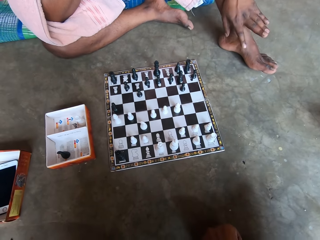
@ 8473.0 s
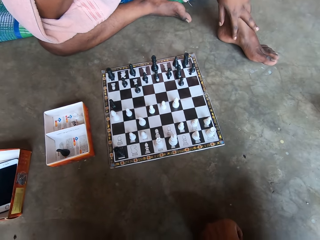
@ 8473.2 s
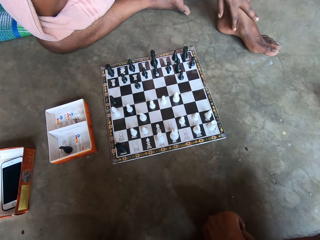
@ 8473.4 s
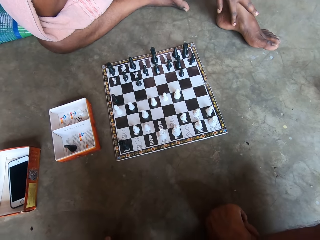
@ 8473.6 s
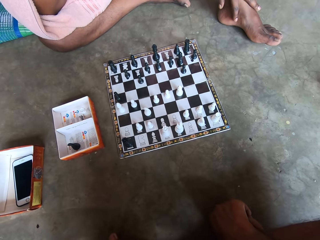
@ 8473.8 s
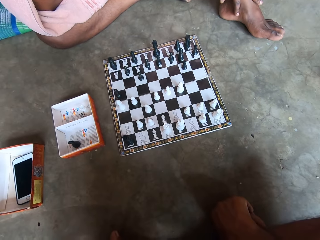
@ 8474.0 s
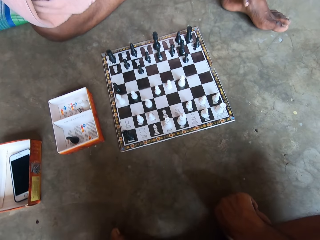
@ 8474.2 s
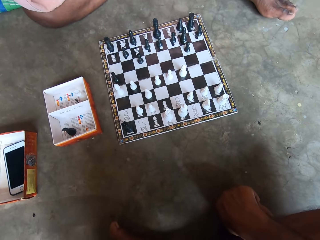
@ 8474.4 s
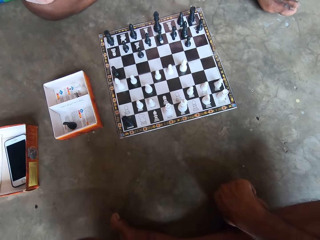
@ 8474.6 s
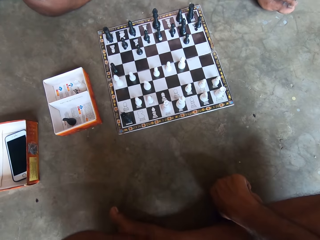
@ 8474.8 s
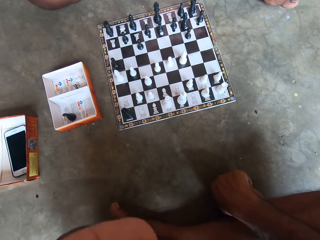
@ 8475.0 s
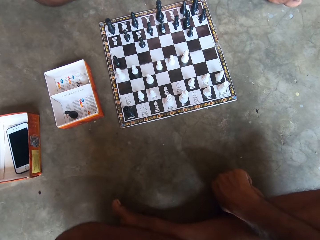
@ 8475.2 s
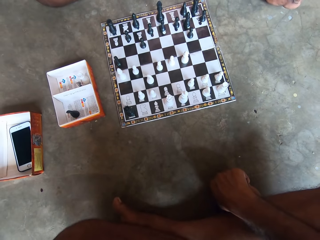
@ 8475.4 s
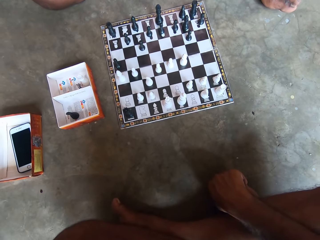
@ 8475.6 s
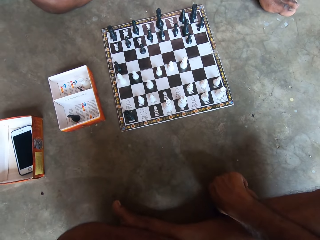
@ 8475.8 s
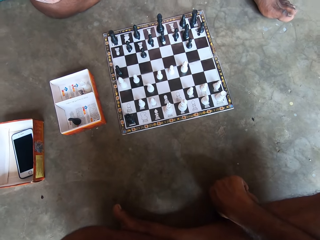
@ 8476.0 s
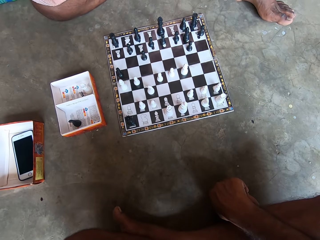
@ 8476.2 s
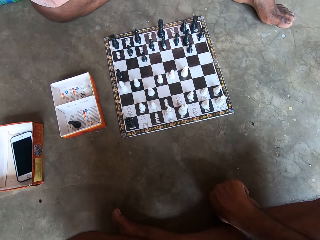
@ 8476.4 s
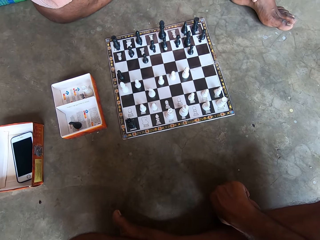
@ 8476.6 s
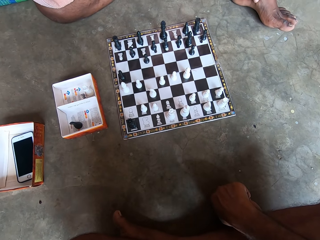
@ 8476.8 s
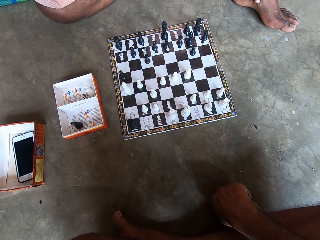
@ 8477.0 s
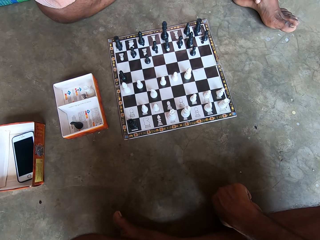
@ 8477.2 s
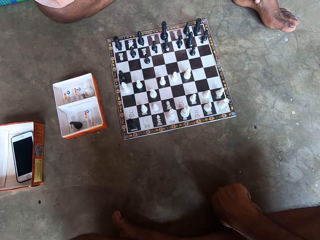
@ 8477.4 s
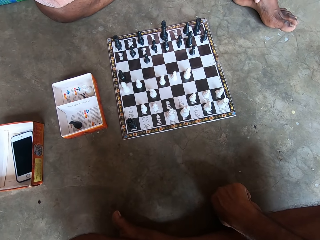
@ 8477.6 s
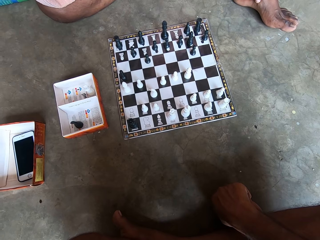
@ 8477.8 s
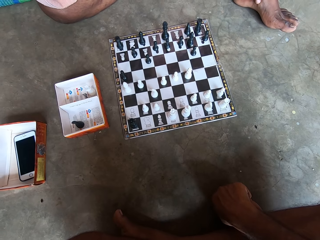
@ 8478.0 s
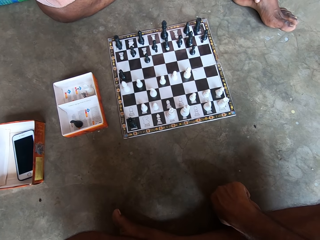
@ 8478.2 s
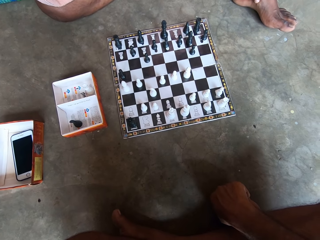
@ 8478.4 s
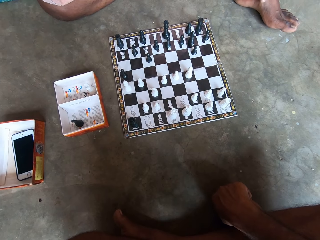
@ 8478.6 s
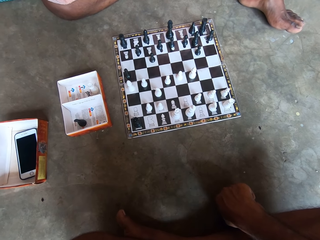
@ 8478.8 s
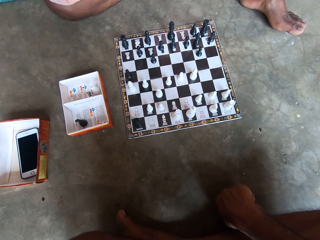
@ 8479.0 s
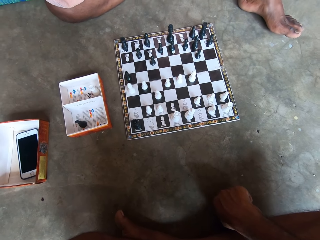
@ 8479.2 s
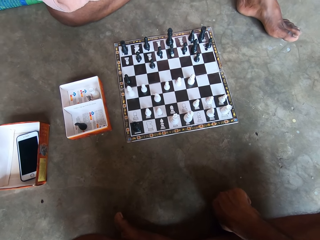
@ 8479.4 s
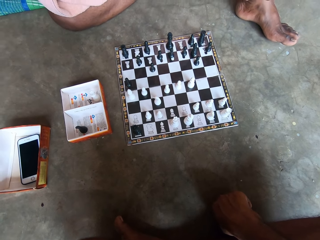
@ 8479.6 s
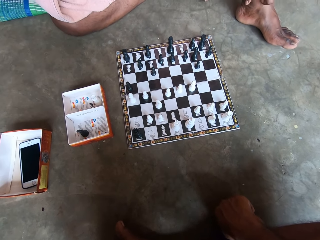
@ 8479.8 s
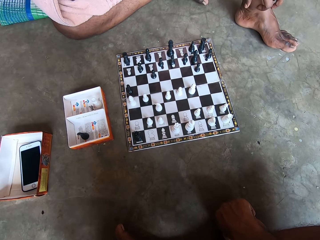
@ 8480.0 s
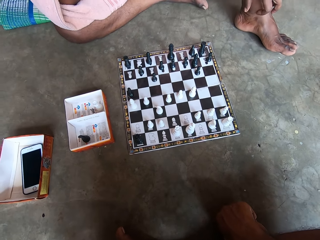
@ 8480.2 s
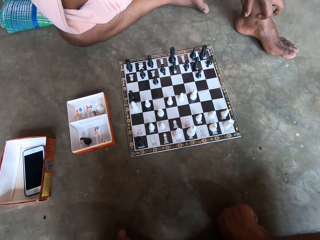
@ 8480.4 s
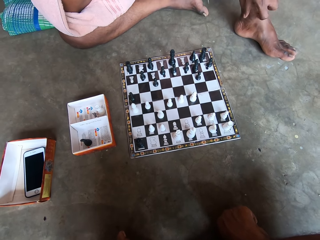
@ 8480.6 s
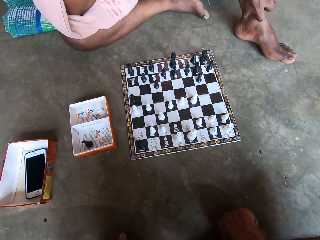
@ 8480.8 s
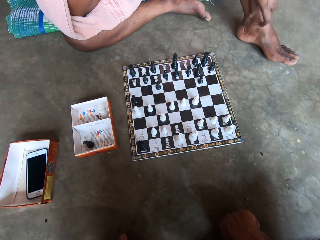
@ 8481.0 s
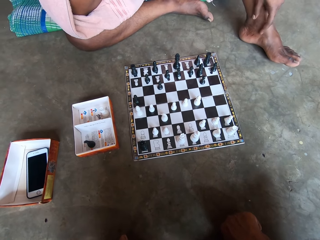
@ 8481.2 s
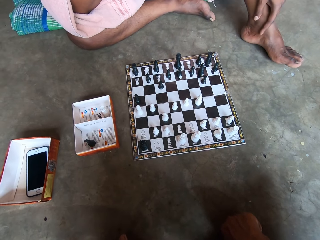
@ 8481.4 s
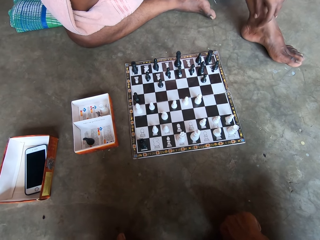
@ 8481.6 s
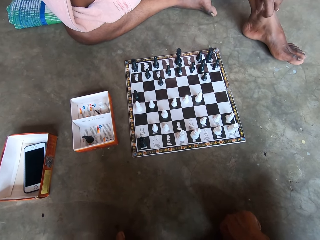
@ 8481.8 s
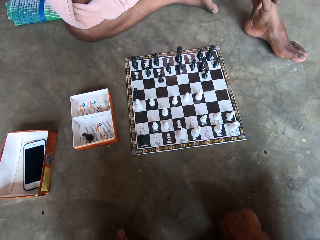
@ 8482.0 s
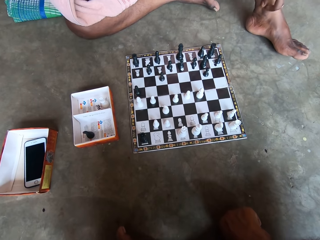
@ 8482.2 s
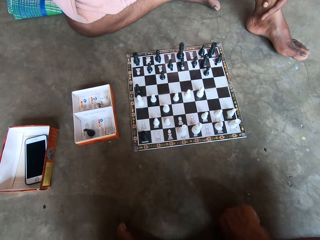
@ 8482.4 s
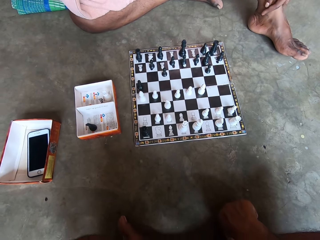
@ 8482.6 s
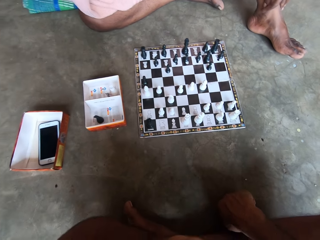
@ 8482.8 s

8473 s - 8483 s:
A man looks at the chess board. The man scratches his left leg.

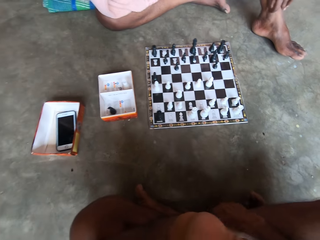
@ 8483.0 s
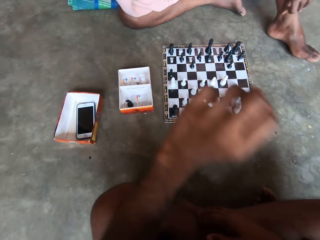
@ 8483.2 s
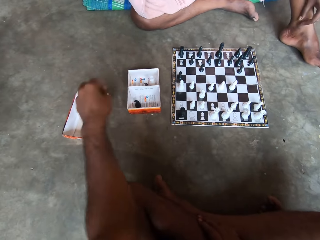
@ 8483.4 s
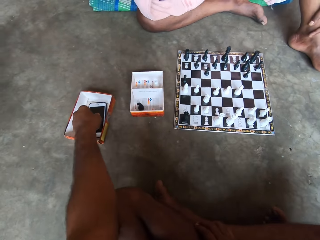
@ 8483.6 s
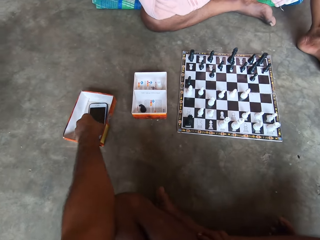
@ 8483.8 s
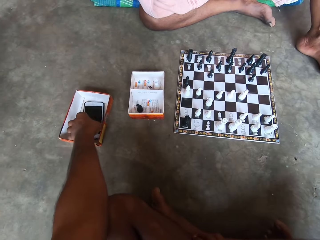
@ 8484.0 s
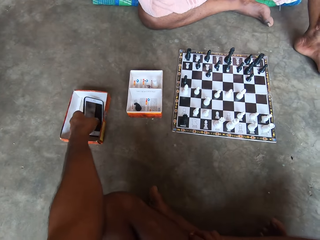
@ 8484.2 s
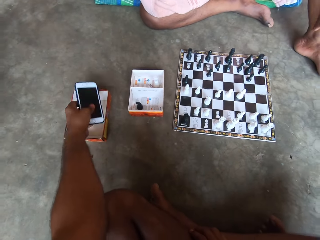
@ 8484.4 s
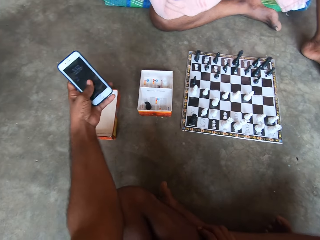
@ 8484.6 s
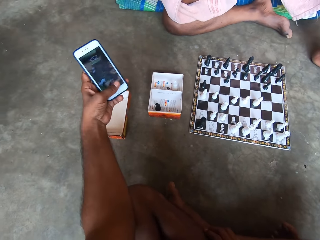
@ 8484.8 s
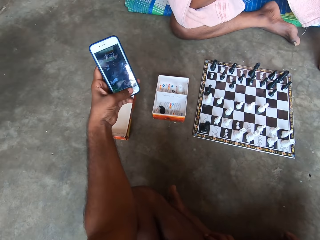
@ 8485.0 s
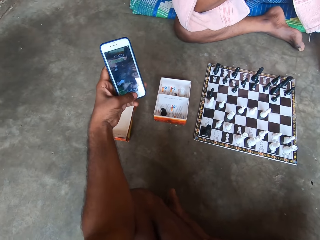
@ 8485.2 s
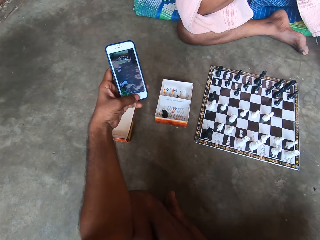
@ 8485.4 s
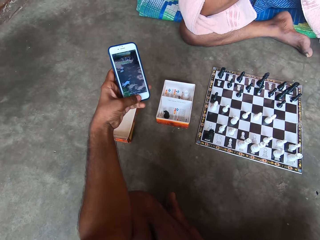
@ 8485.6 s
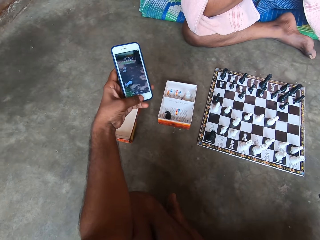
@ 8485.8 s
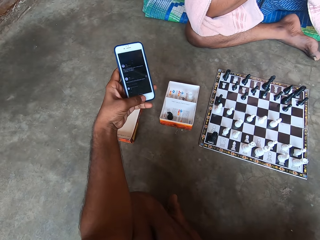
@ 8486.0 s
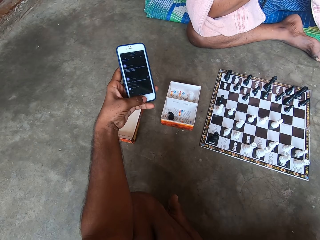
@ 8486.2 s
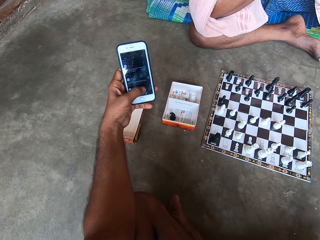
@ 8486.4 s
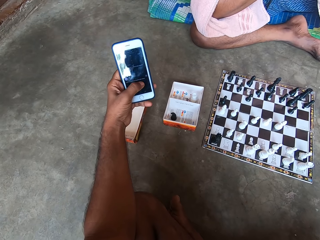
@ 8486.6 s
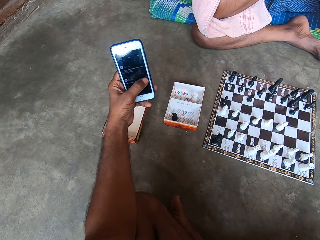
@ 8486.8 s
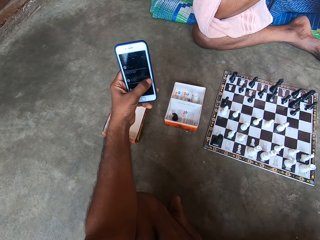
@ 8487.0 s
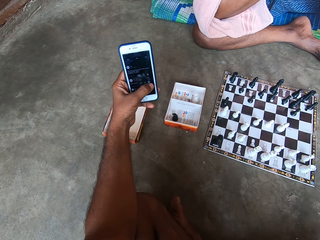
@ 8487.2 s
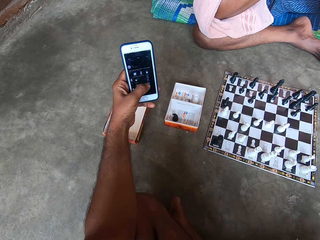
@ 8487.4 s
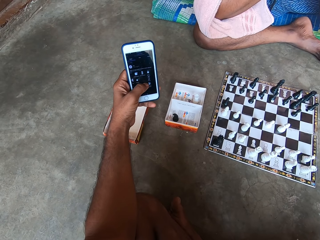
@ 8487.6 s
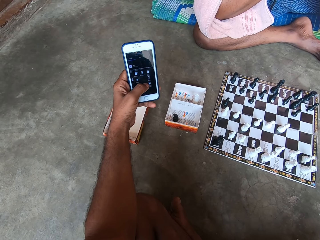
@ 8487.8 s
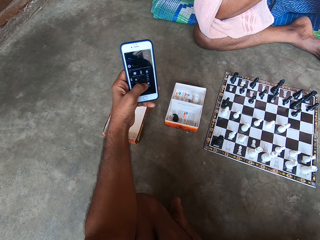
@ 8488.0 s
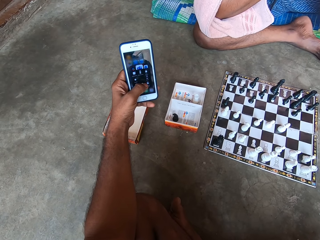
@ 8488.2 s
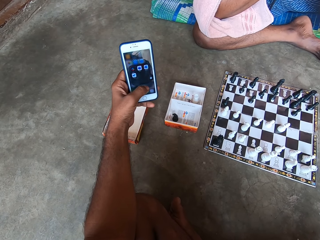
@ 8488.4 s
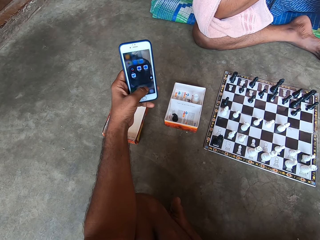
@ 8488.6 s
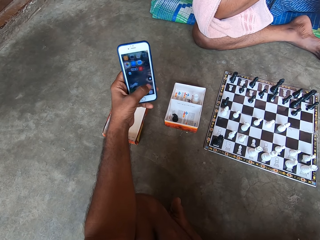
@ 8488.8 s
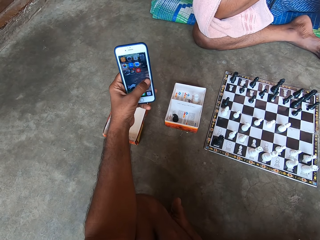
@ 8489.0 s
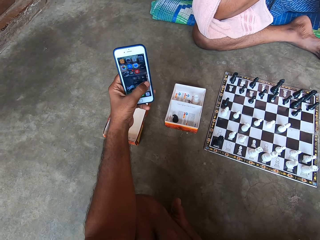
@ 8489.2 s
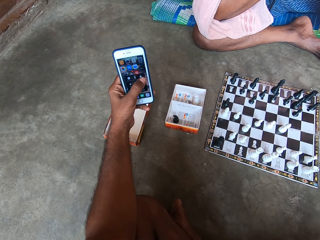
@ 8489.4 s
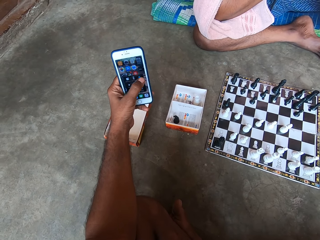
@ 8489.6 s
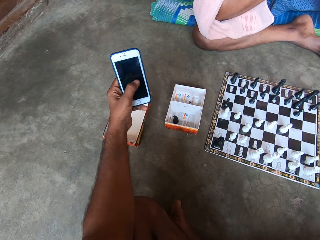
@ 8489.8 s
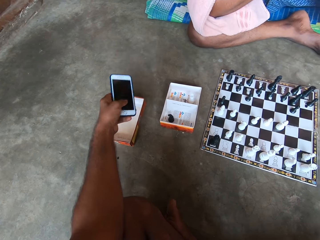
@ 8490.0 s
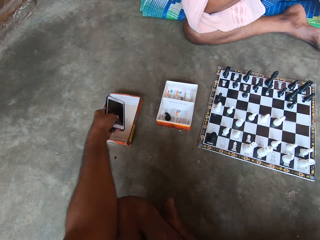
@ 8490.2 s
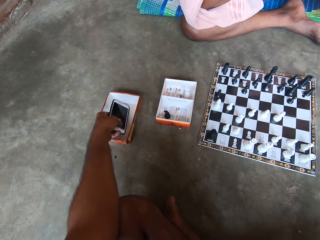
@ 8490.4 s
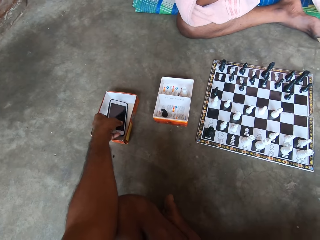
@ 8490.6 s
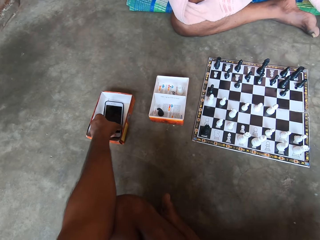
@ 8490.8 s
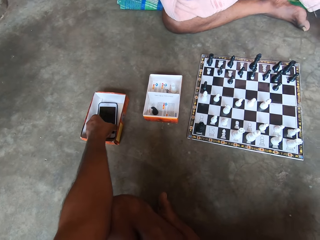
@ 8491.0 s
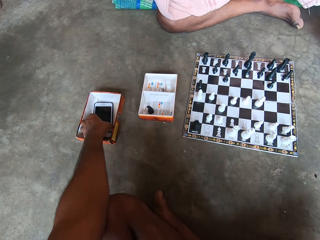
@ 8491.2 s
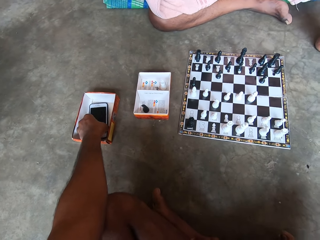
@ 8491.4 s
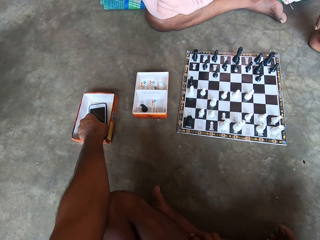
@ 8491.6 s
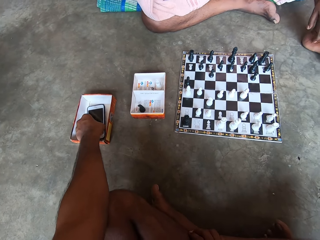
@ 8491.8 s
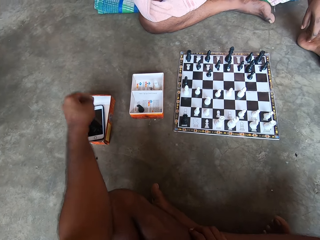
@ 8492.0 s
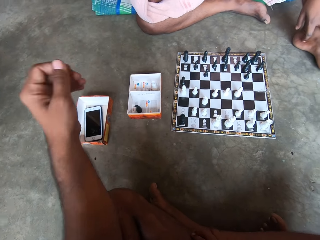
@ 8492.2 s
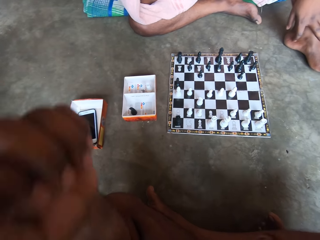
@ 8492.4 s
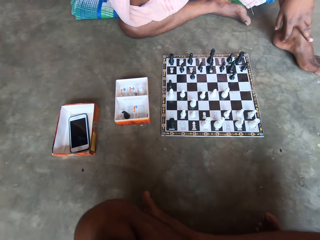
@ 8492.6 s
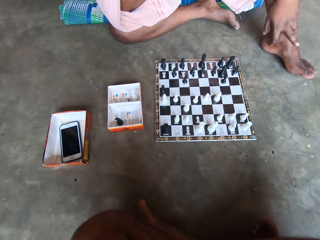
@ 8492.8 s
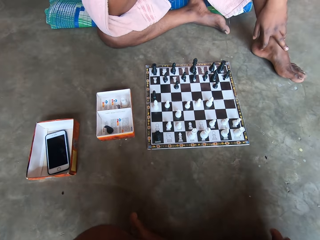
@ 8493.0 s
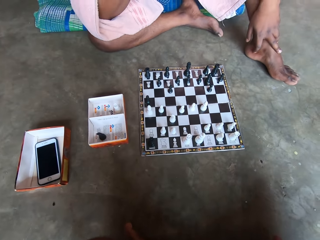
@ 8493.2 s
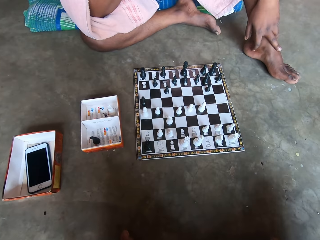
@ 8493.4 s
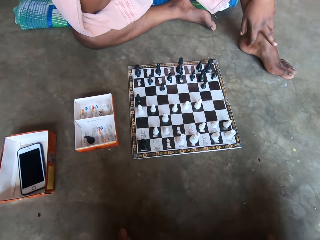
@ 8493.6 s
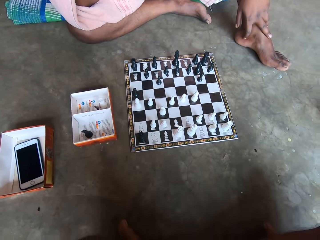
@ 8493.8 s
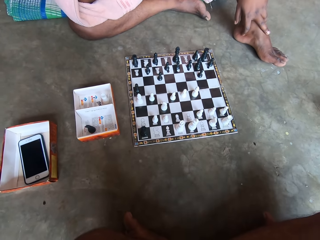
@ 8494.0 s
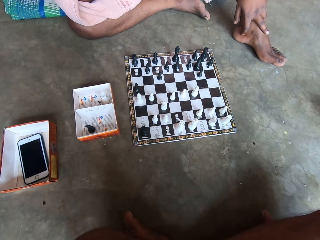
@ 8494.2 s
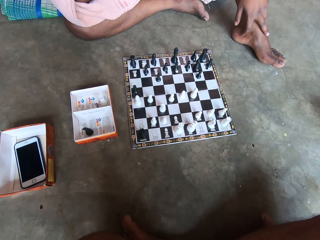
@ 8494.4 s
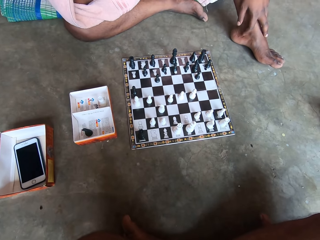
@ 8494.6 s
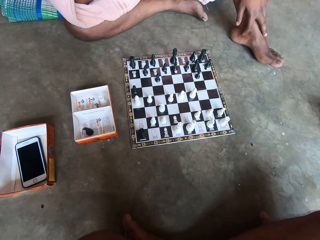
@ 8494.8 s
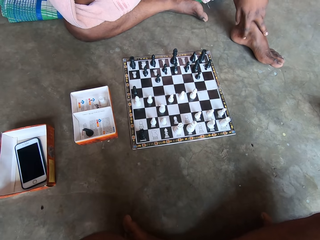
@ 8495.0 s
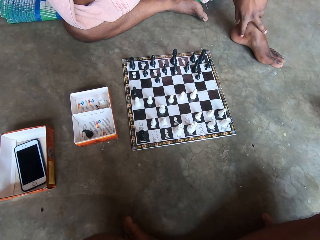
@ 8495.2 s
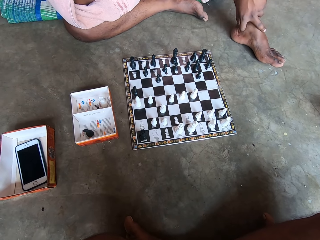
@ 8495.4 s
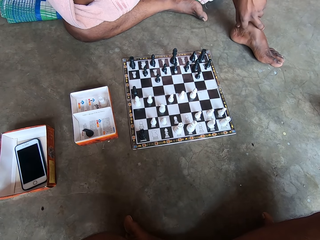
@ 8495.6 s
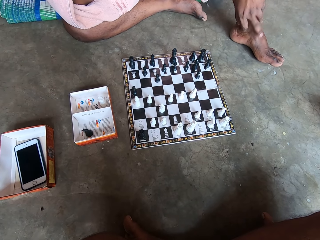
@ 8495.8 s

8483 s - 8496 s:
The camera wearer stretches his left hand towards a phone. He picks up the phone from the carton on the floor. He unlocks the phone and operates the phone. He switches off the phone. He drops the phone in the carton on the floor. He raises his left hand. He looks at the chess board on the floor. He looks at a person.
